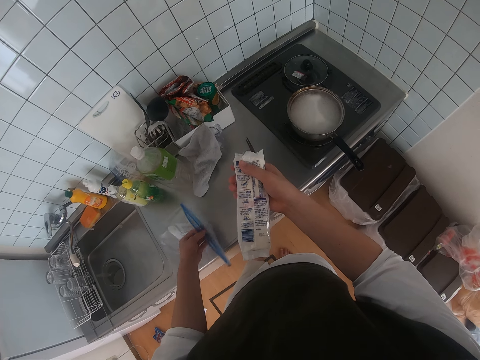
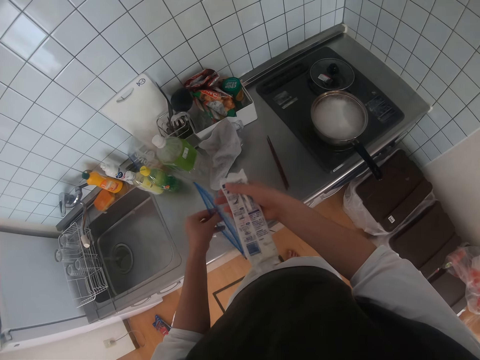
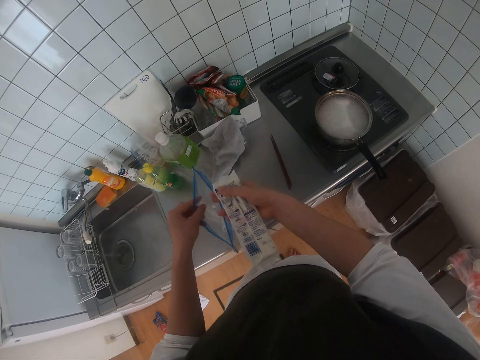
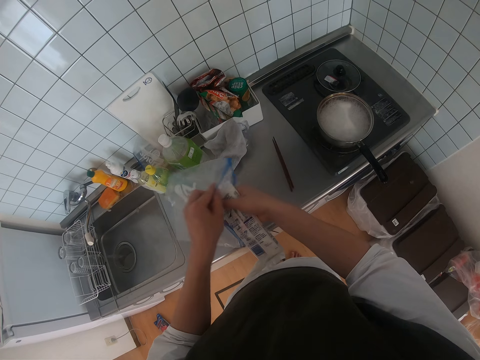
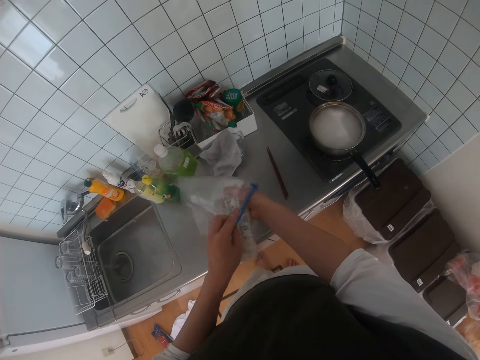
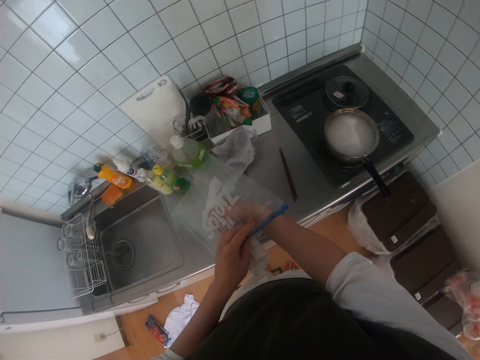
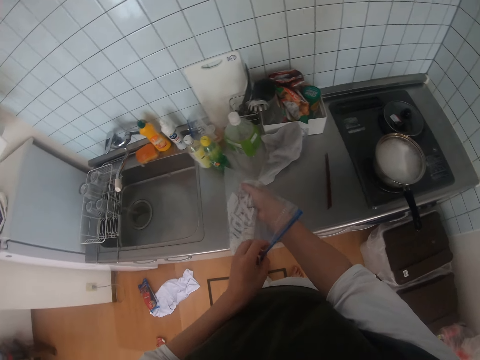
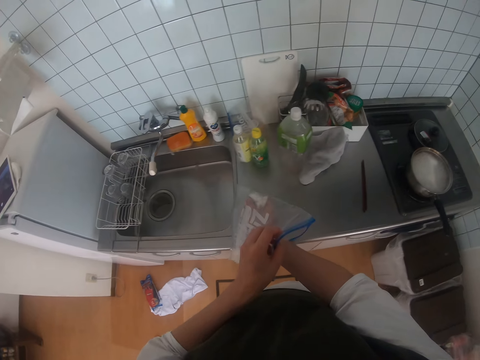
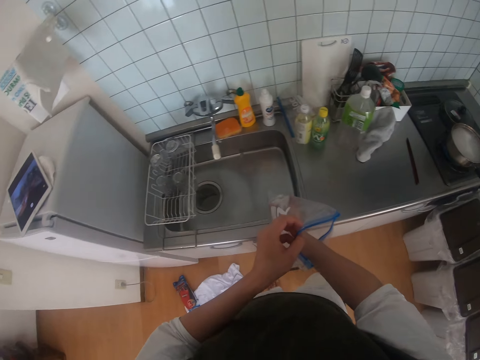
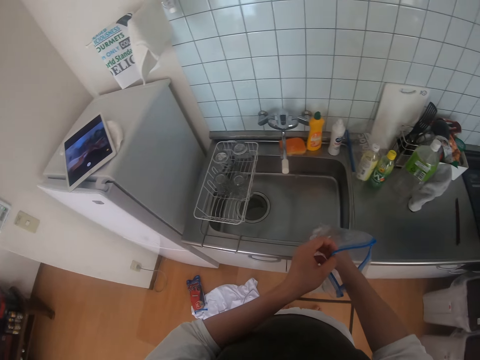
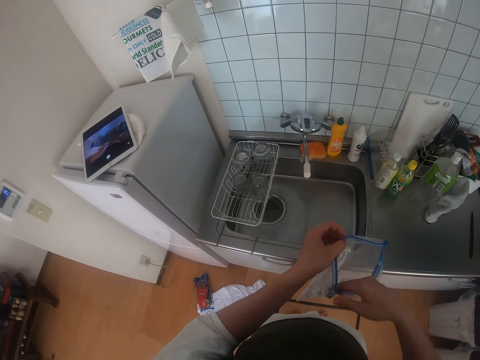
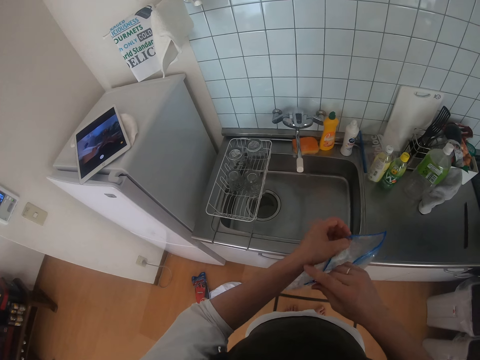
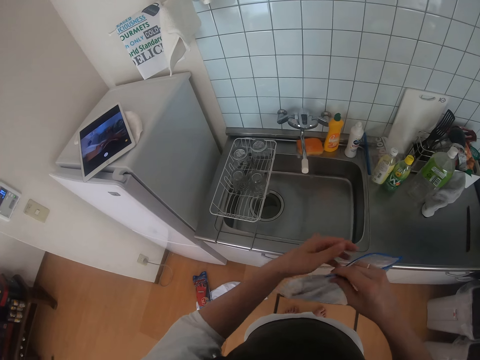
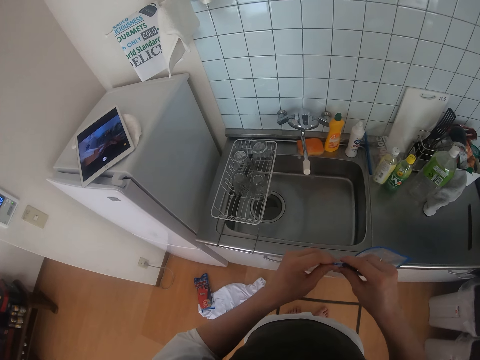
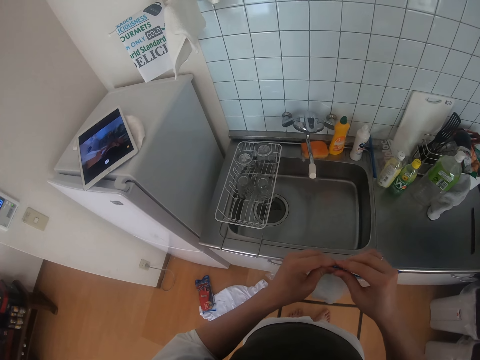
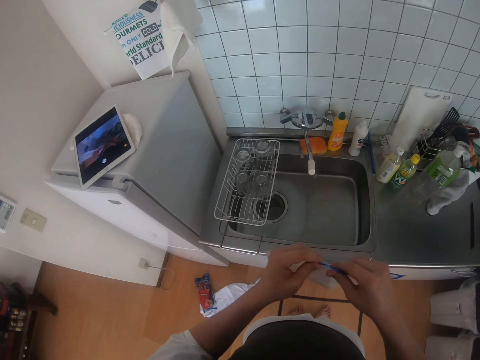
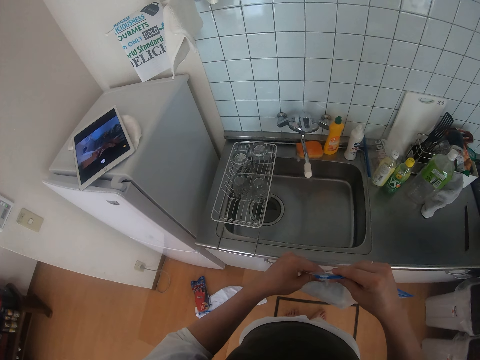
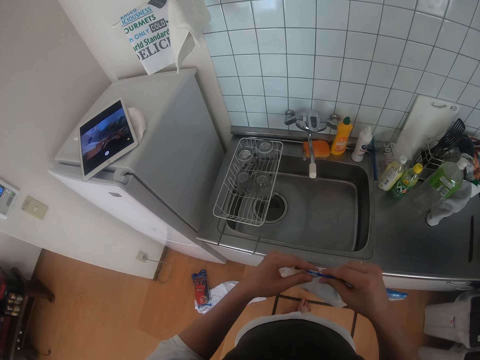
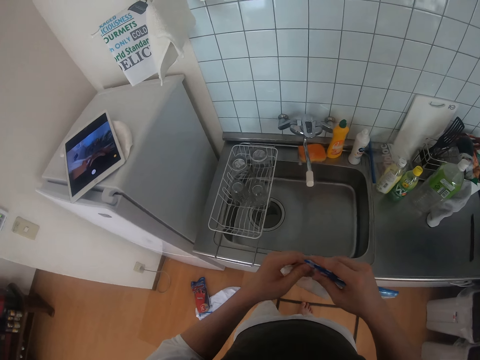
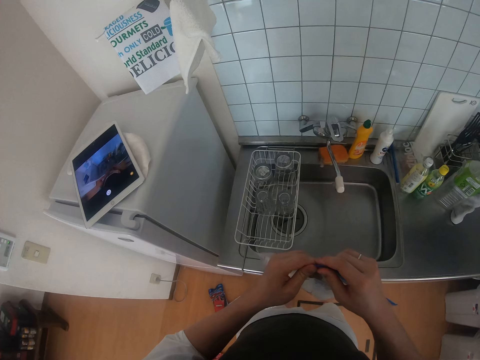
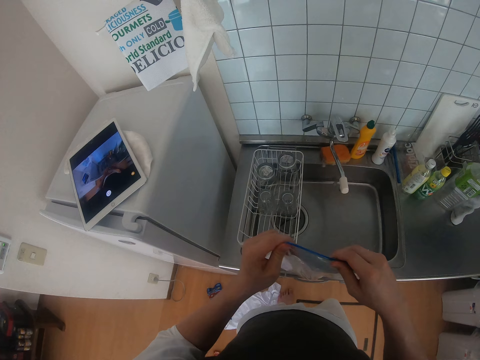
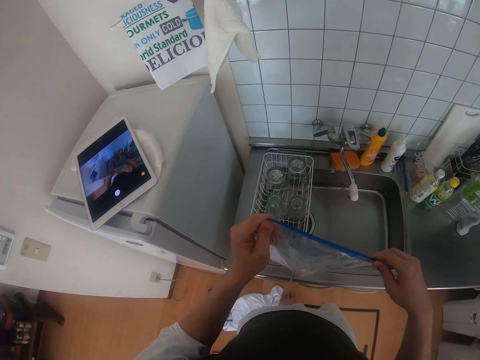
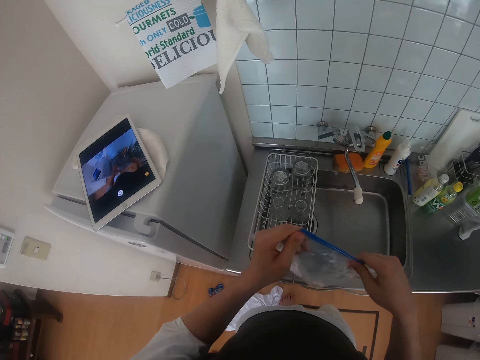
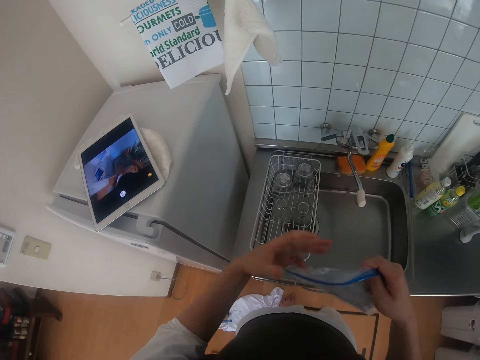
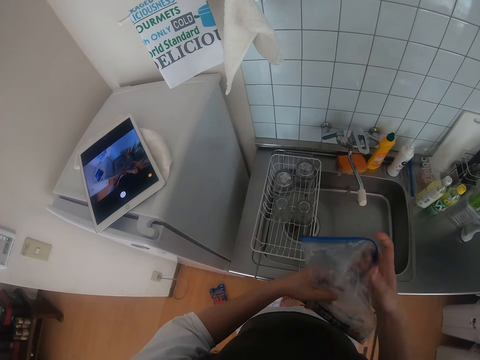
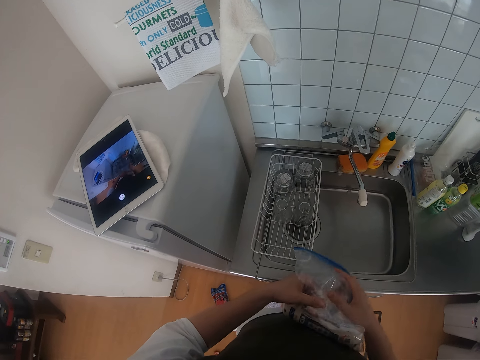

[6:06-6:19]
The camera wearer opens the clear vinyl cover or food storage bag. They put the pack of spaghetti into the food storage bag. They close the food storage bag. They hold the clear vinyl cover. They zip the clear vinyl cover. They hold the clear vinyl cover.

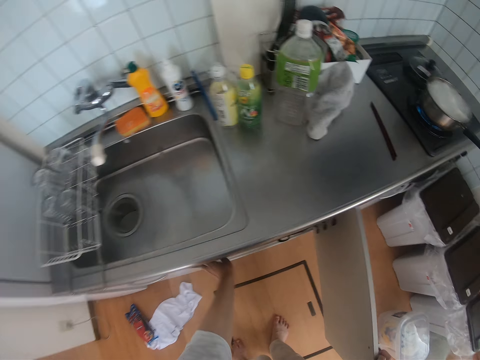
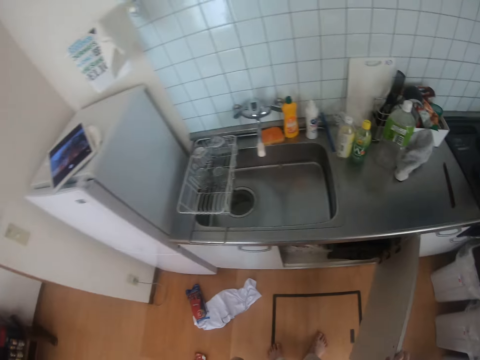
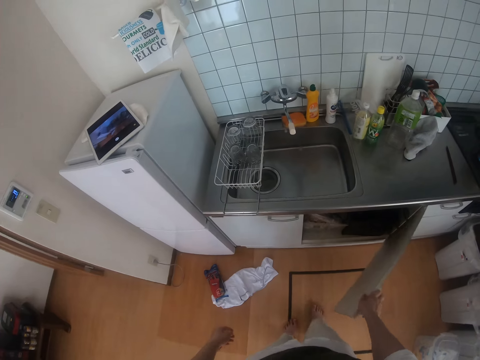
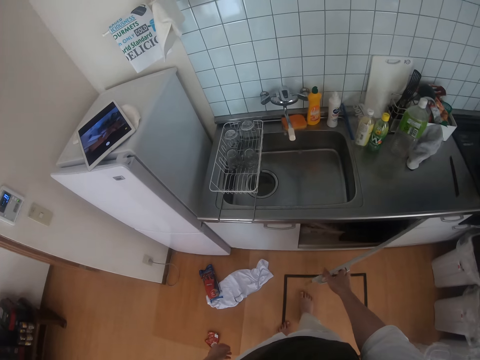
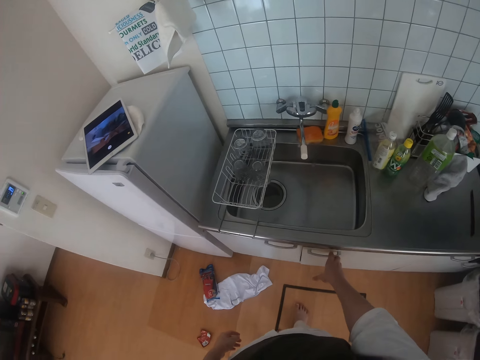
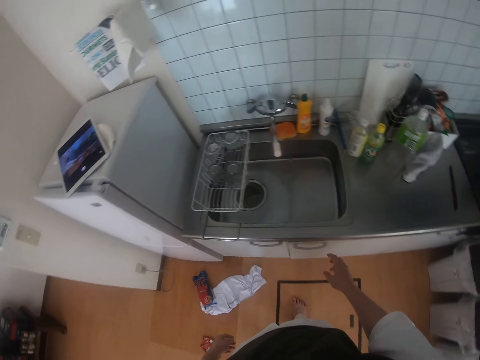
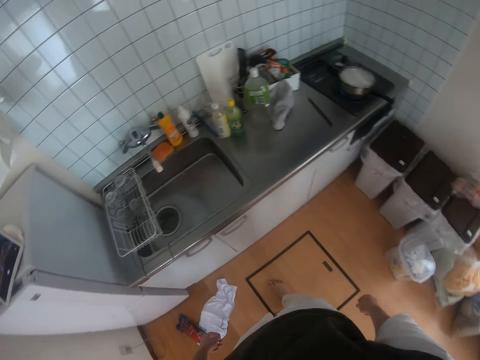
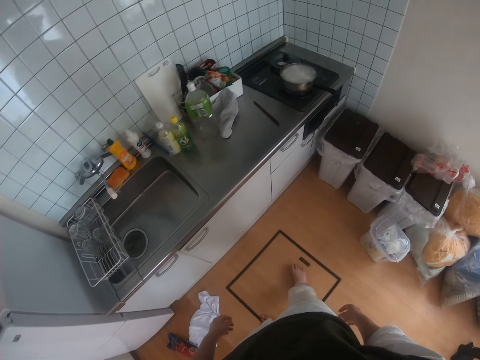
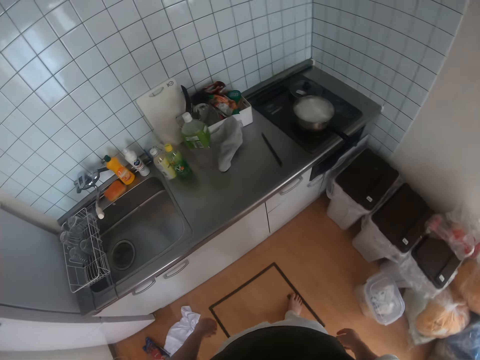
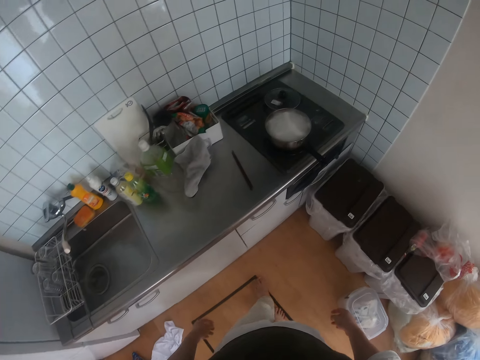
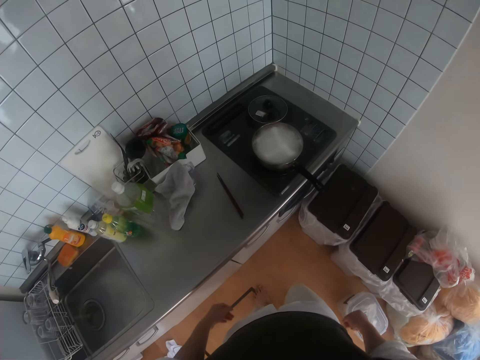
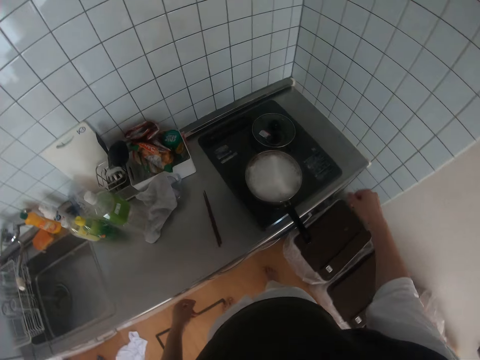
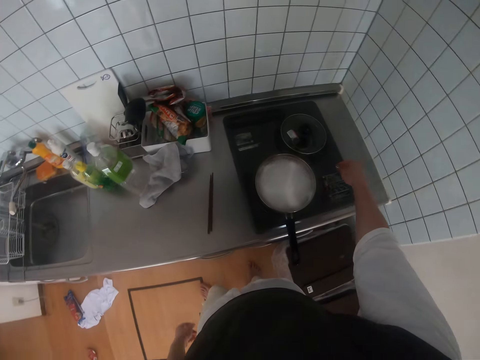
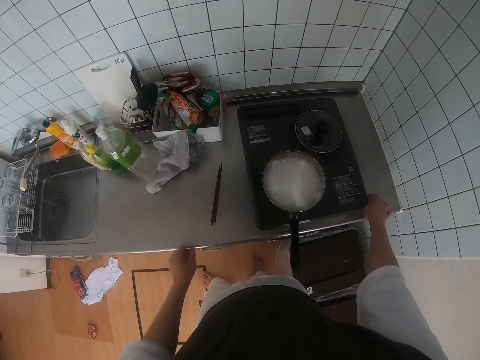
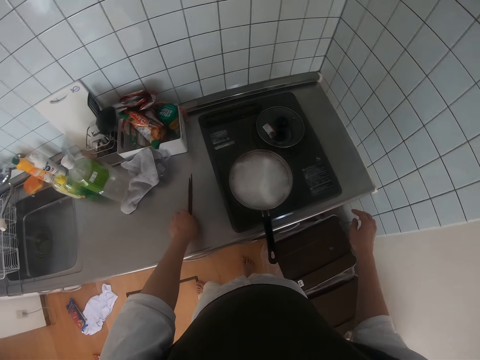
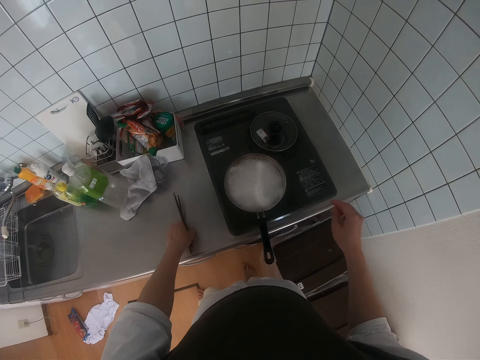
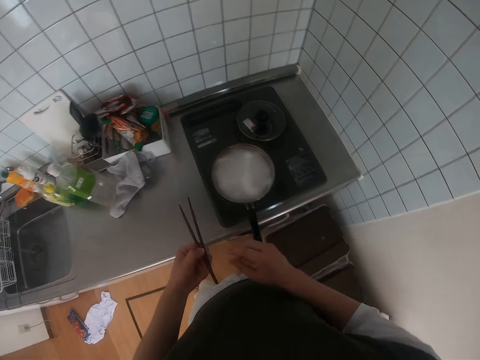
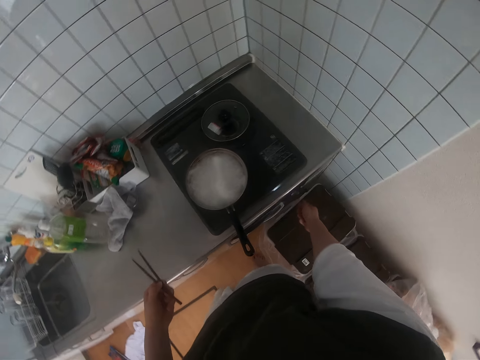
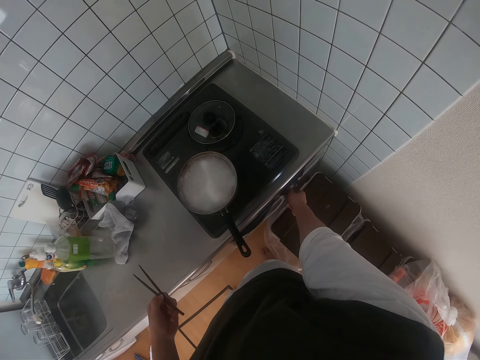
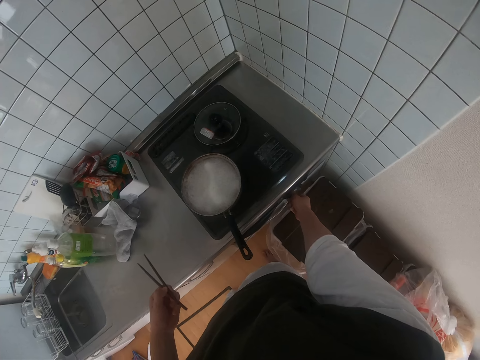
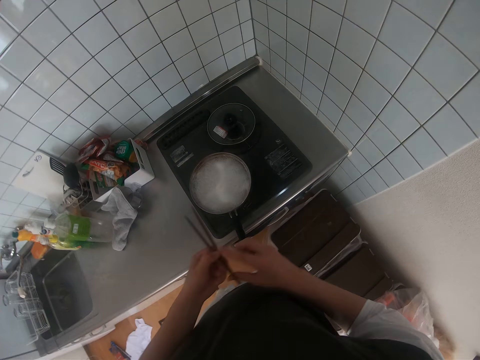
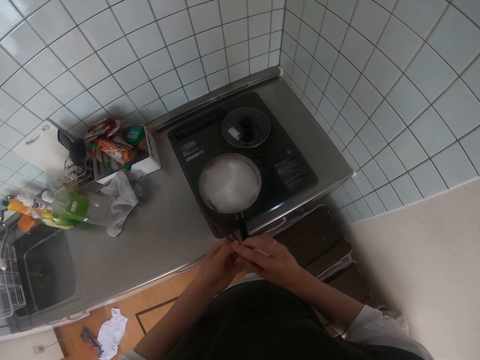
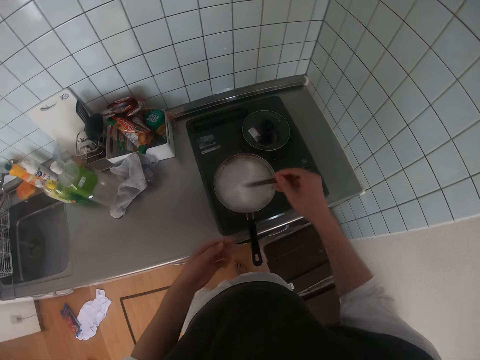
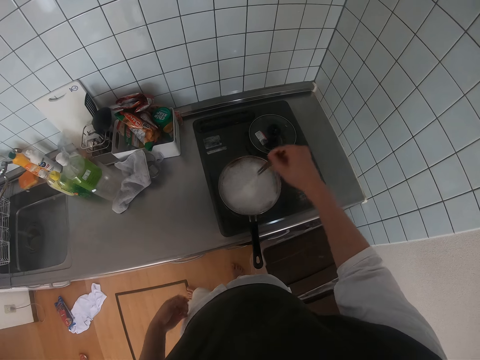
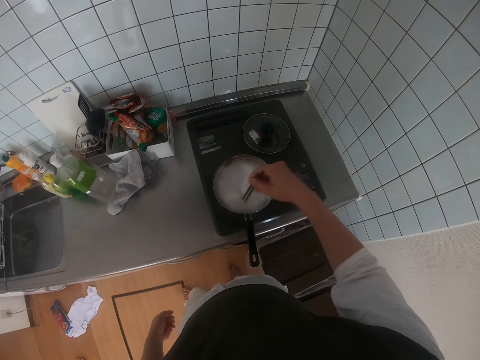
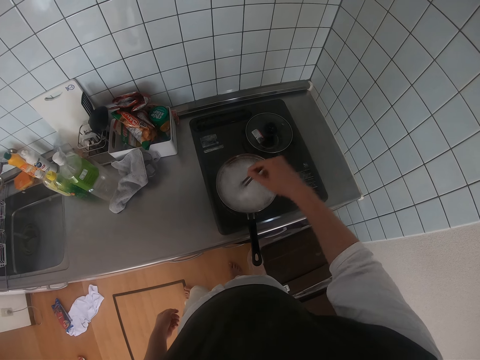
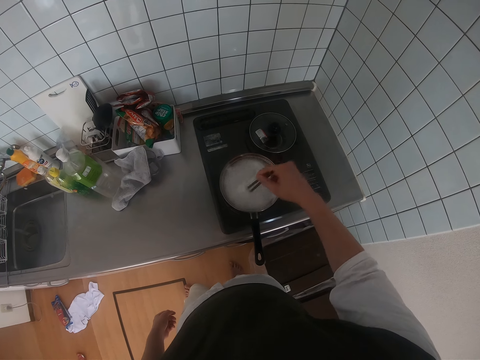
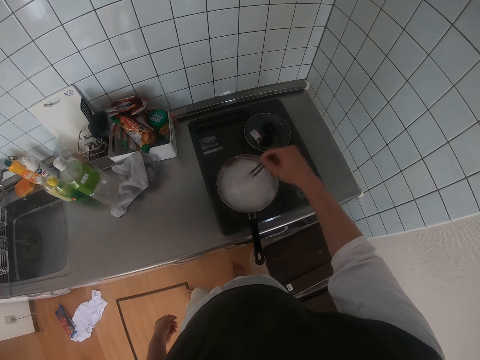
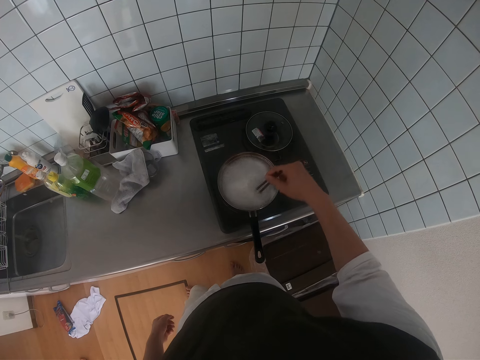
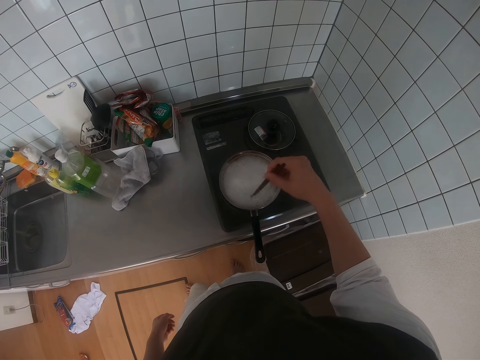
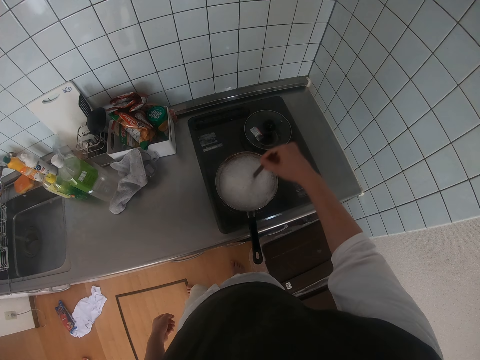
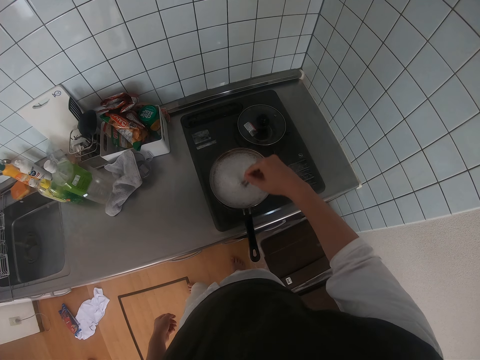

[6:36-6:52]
The camera wearer closes the sink cabinet door. He walks to the cooker. He touches the sink table with his right hand. He picks up the chopsticks from the sink table. He turns the knob of the gas cooker. He holds the chopsticks with his right hand. He stirs the spaghetti in the pot.
